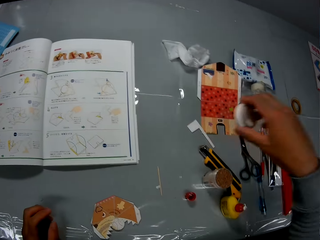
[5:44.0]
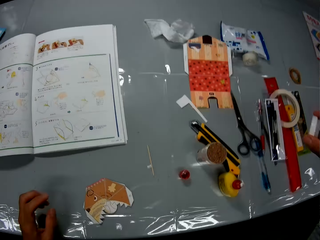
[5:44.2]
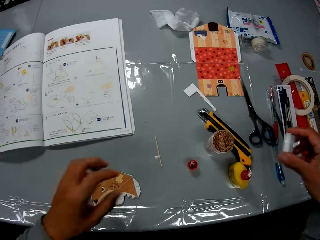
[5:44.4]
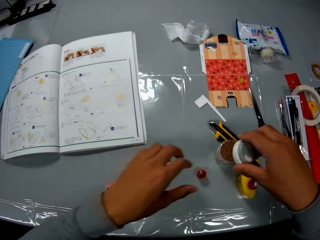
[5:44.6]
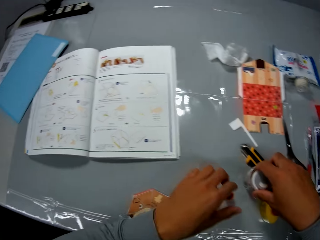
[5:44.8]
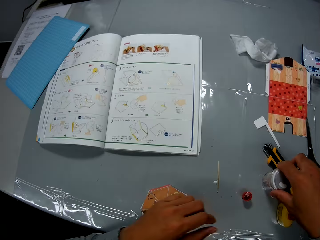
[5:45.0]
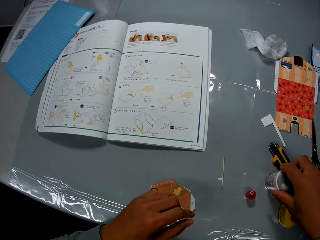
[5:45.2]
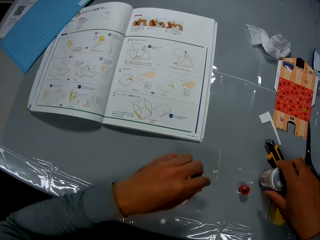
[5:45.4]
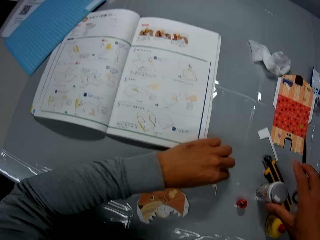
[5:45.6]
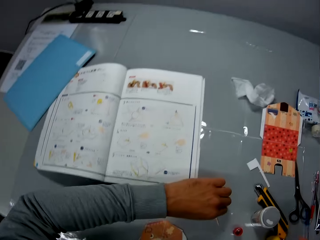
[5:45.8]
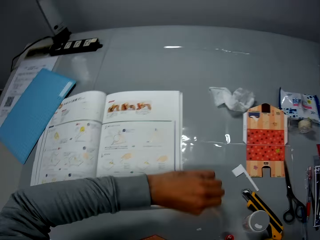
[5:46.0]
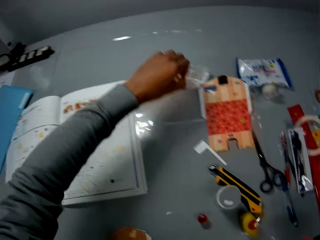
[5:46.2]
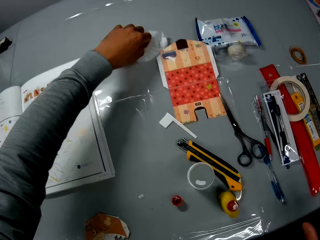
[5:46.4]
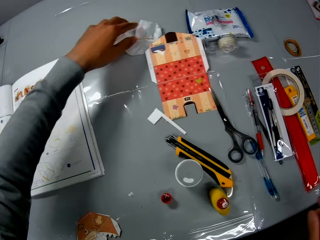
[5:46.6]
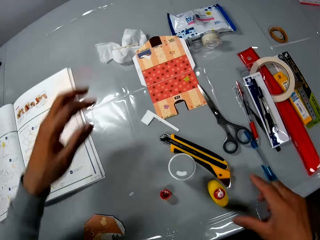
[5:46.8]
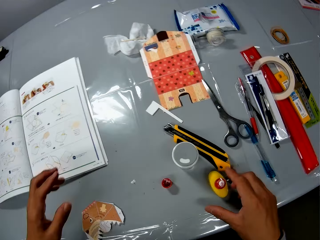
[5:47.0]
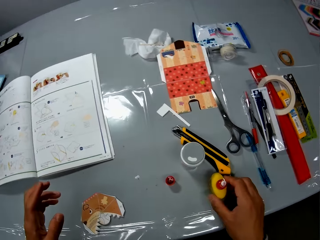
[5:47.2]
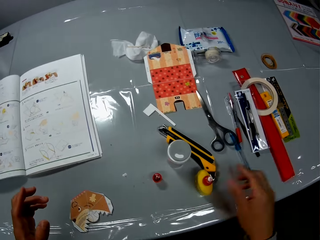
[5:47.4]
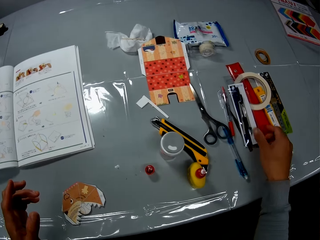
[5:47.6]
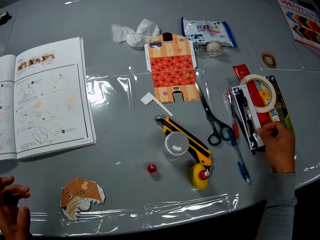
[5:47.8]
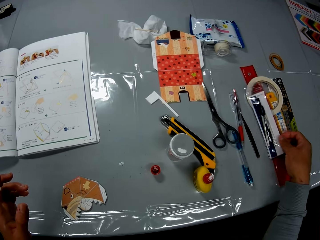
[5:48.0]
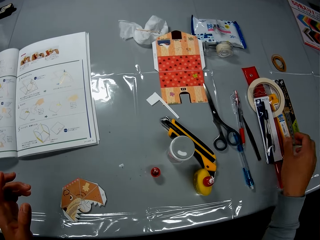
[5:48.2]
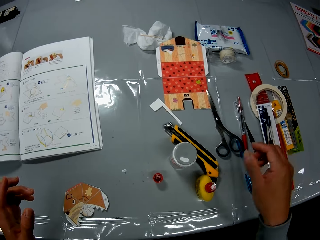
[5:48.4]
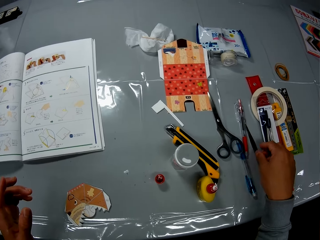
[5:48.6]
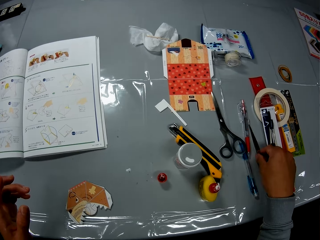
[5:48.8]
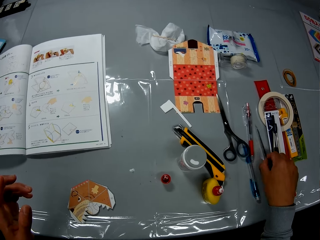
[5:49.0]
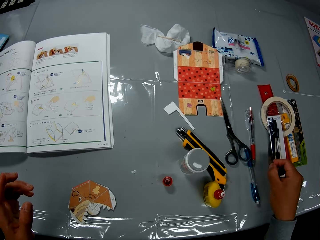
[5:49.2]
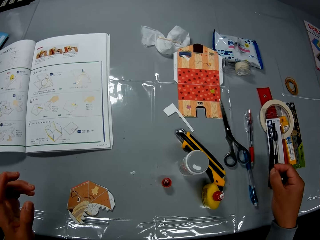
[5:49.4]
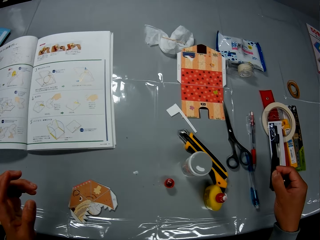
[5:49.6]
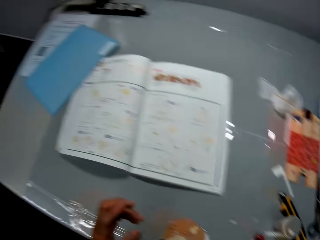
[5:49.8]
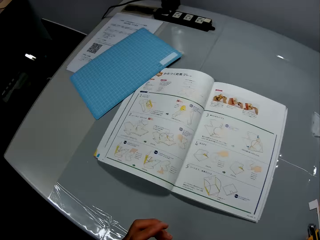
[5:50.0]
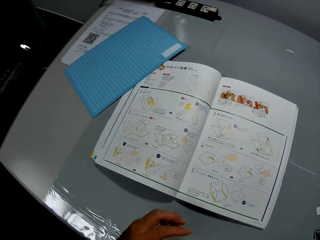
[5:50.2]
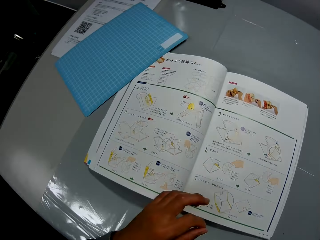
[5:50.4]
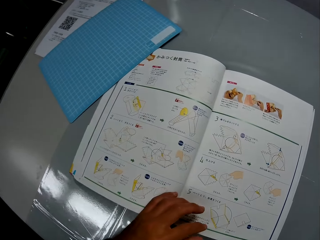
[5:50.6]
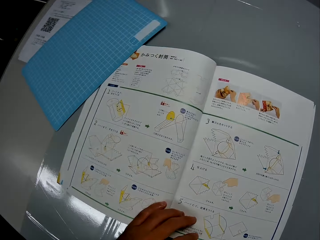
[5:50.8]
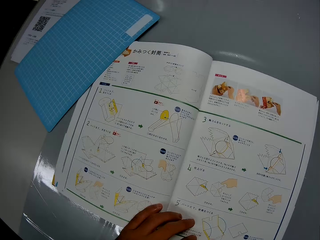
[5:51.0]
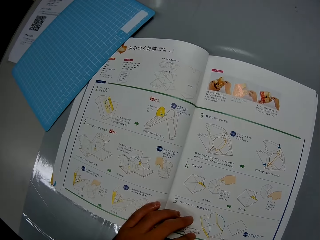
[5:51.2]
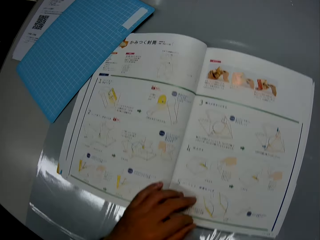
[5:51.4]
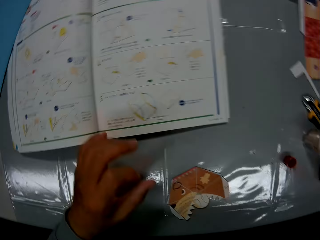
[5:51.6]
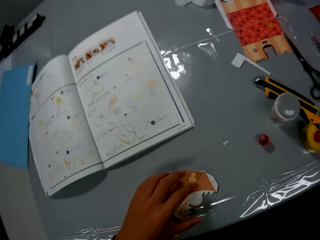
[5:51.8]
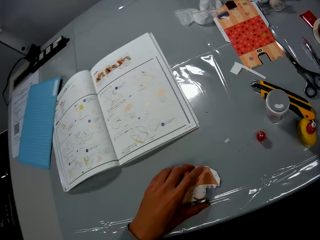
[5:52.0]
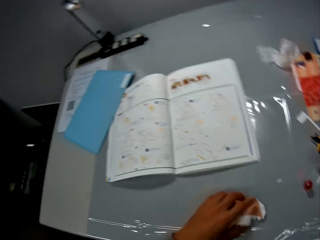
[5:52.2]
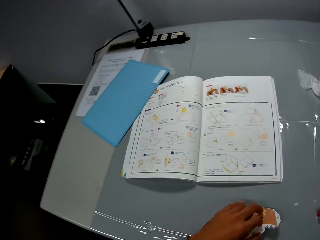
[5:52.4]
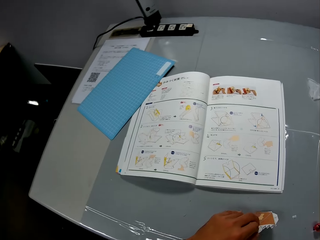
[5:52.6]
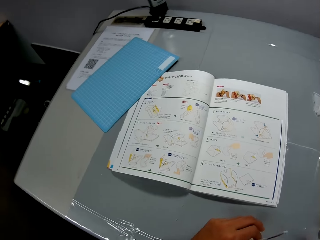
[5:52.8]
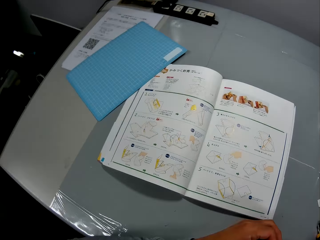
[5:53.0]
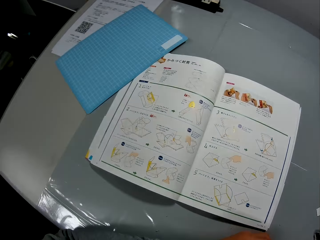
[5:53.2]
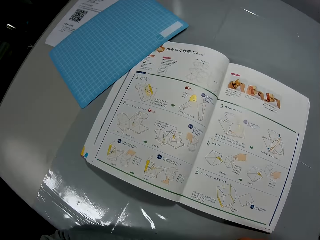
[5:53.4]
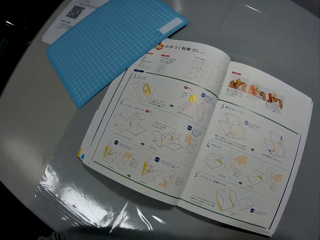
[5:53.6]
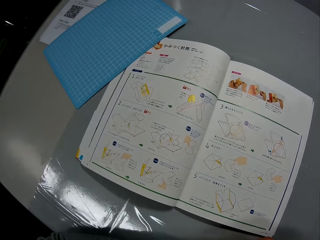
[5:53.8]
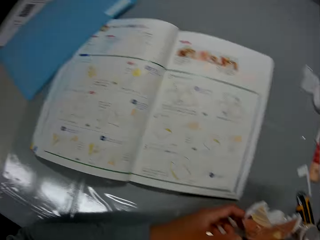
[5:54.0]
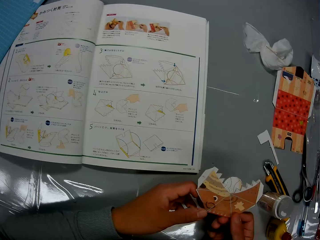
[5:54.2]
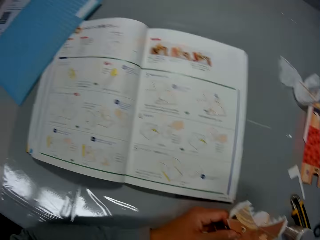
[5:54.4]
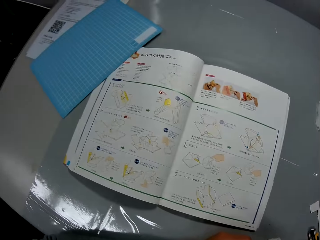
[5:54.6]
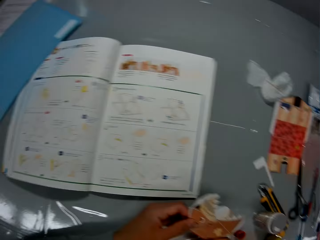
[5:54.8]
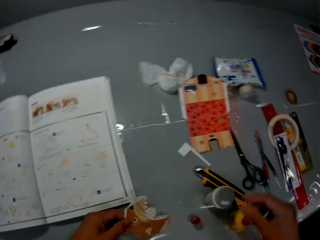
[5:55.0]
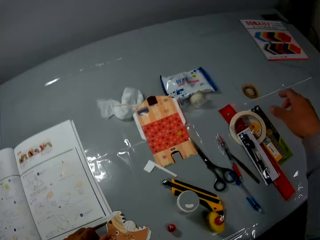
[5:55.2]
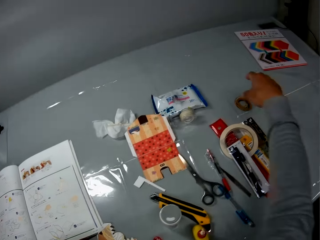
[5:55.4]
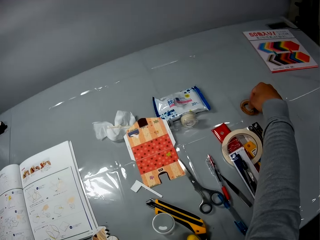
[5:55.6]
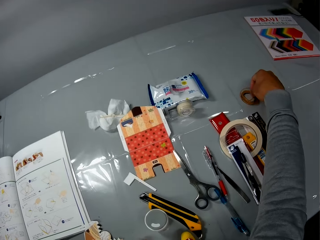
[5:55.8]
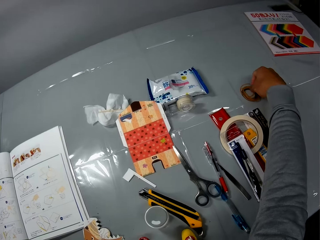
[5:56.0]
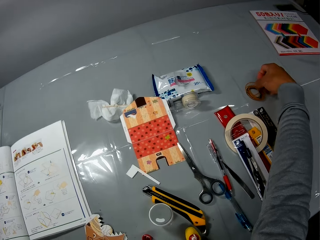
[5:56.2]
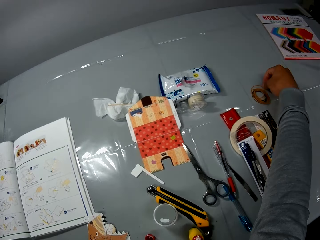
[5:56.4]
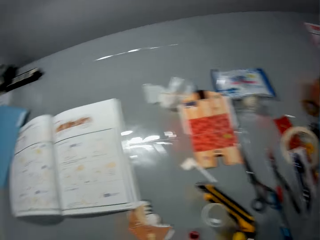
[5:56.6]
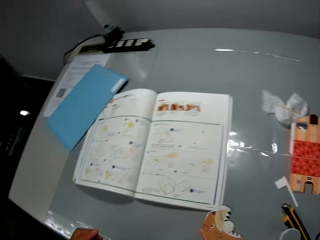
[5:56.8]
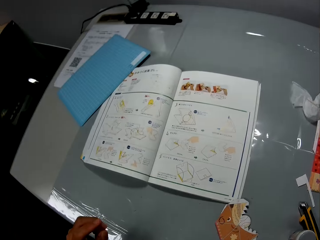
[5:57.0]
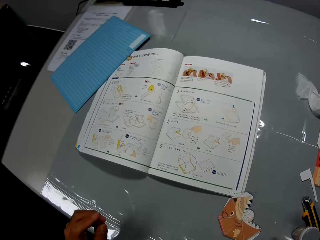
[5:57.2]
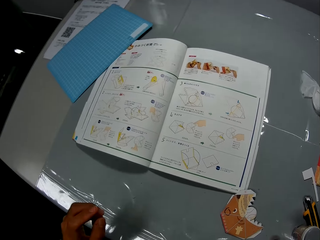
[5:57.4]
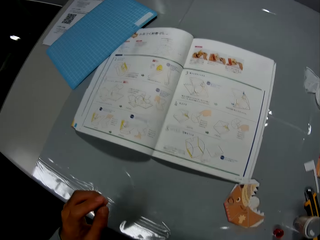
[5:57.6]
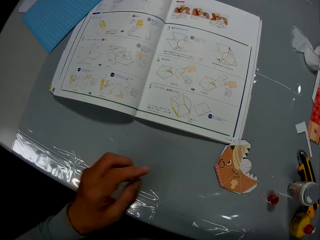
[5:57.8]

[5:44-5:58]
The camera wearer closes the toothpick container with the cover. He picks up a toothpick from the table. He drops the toothpick on the wipe piece. He touches the glue container. He checks the items on the right side of the table. He extends the compass. He puts something aside. He continues to check the craft illustrations in the craft book. He picks up the paper craft from the table. He holds the paper craft in his hands. He continues to check the craft illustrations in the craft book. He examines the paper craft in his hands. He drops the paper craft on the table. He picks up a rubber band from the right side of the table.

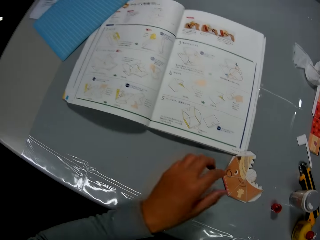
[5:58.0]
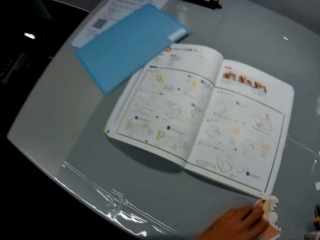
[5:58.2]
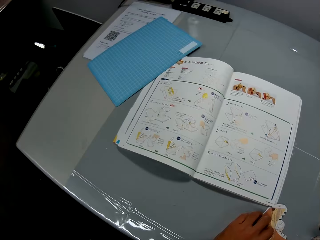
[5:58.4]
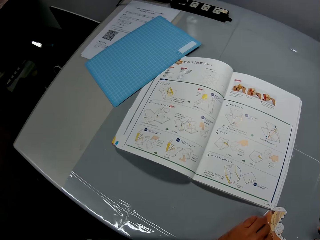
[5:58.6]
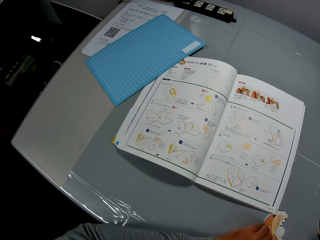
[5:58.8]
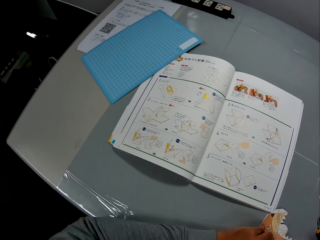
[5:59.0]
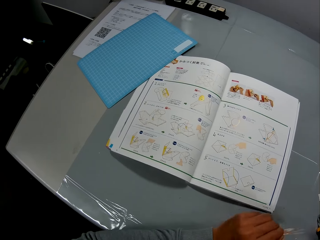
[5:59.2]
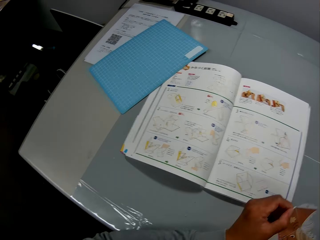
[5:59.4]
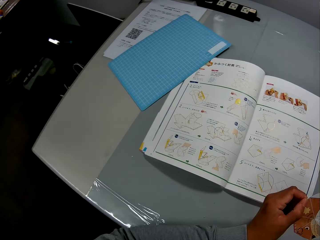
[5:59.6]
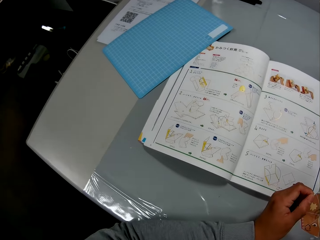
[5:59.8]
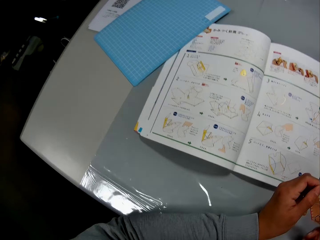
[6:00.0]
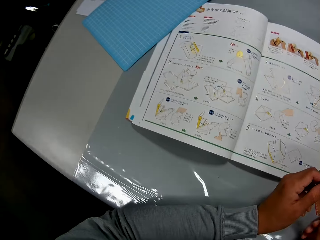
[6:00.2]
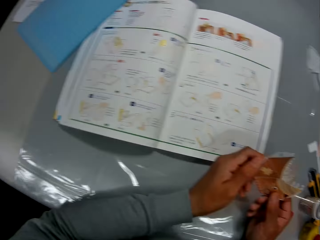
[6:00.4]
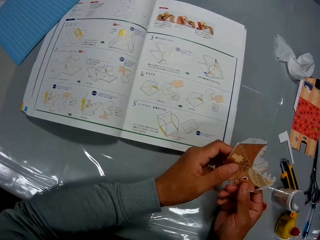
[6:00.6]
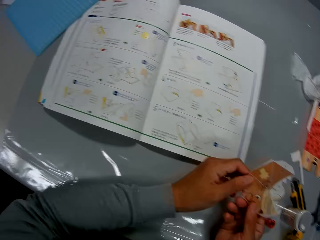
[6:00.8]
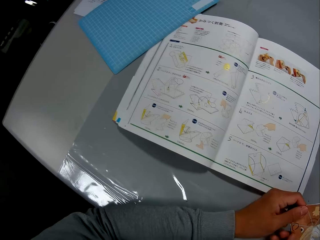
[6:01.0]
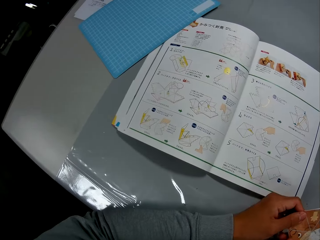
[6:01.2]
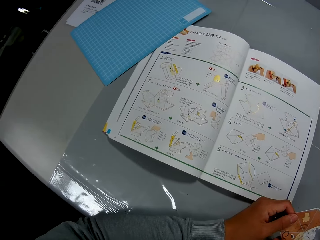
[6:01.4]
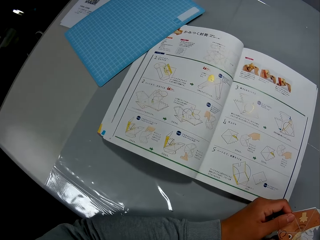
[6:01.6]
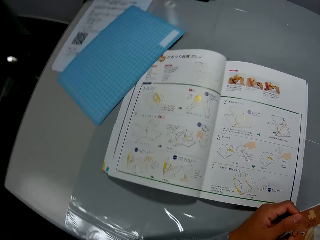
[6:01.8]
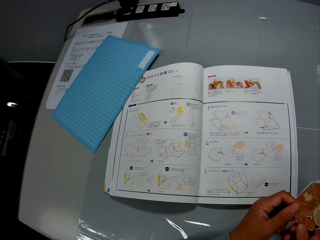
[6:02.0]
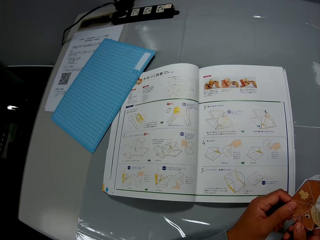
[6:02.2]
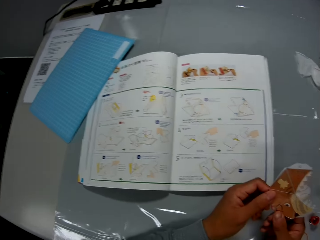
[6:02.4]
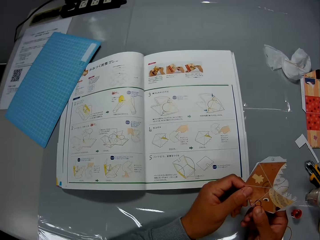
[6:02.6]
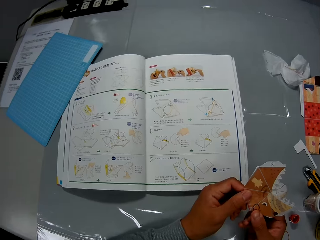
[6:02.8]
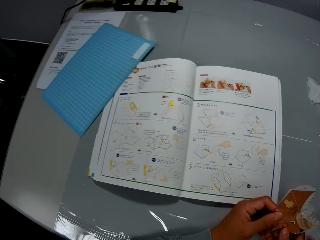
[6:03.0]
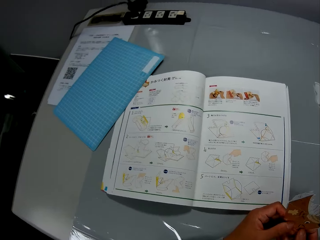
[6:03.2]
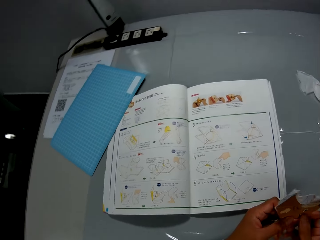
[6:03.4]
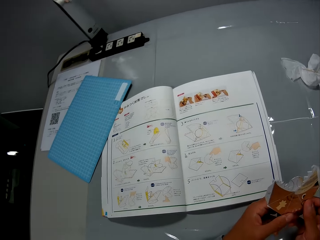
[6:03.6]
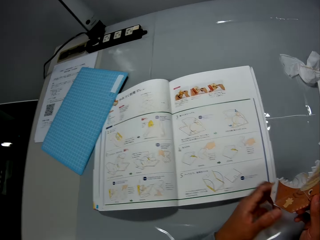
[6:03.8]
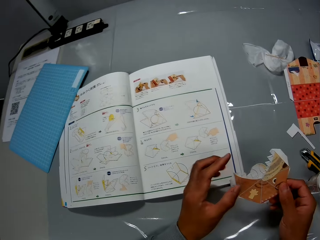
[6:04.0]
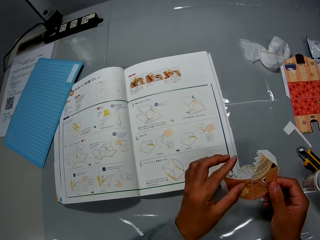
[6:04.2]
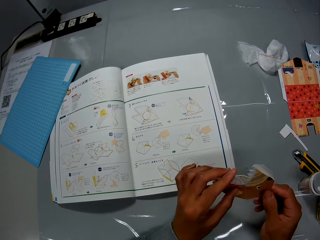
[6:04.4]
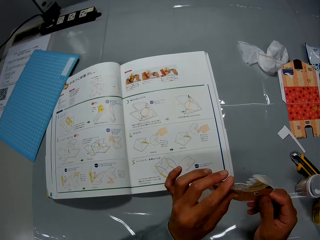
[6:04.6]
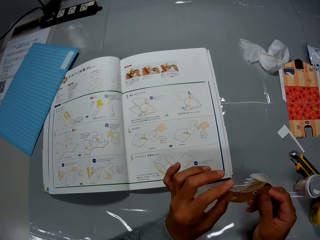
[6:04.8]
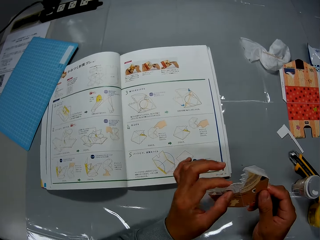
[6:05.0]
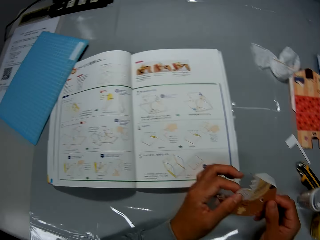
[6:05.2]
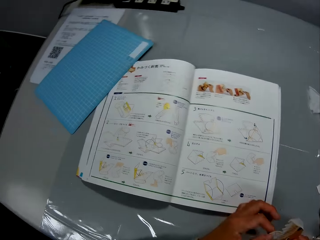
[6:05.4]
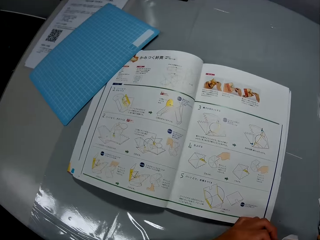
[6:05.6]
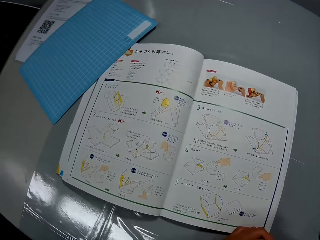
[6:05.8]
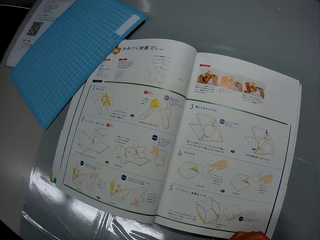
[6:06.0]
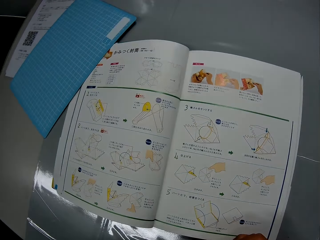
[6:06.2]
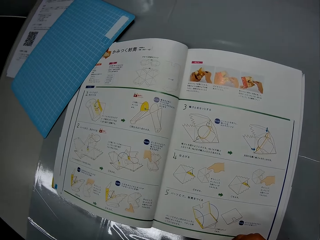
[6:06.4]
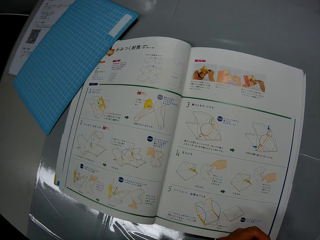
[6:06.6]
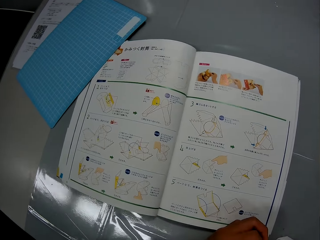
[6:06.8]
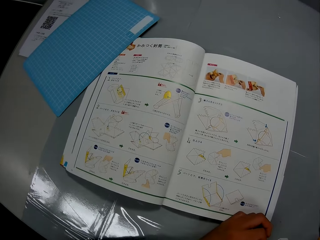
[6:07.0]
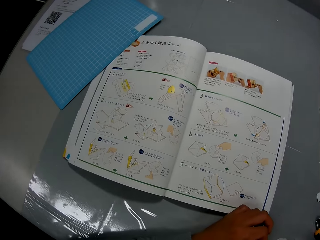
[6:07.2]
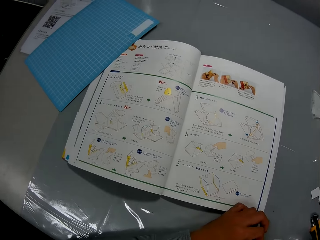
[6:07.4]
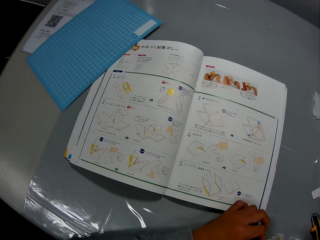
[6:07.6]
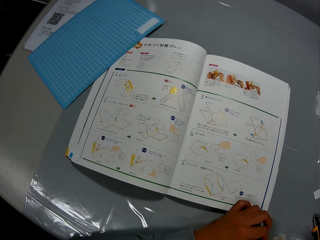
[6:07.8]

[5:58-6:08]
The camera wearer picks up the paper craft or crafting paper from the table. He continues to check the craft illustrations in the craft book. He examines the paper craft in his hands. He looks at the manual. He turns the crafting paper. He looks at the manual.
